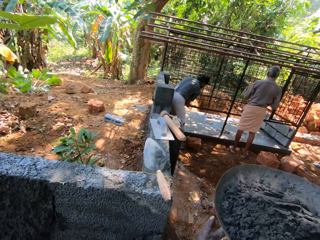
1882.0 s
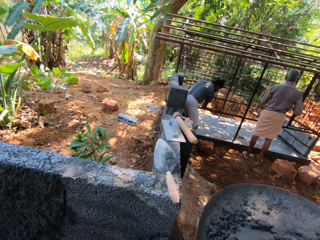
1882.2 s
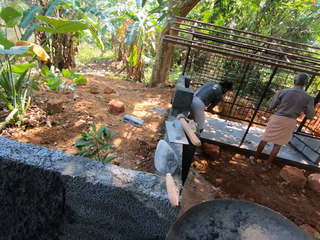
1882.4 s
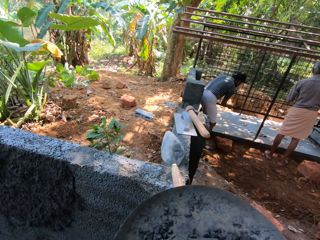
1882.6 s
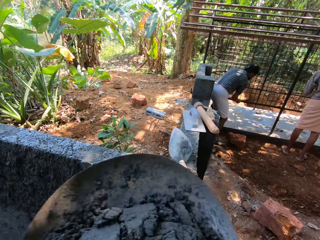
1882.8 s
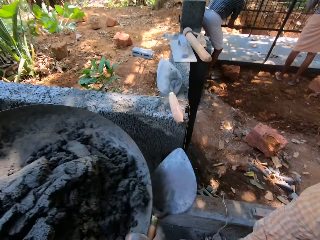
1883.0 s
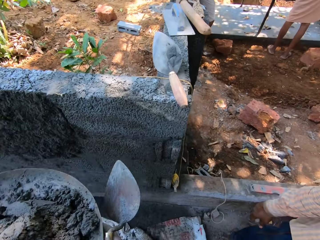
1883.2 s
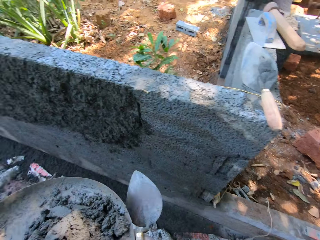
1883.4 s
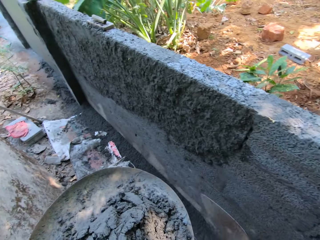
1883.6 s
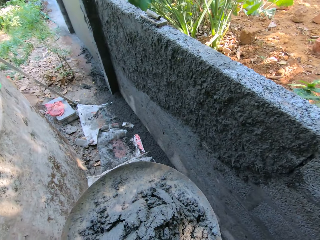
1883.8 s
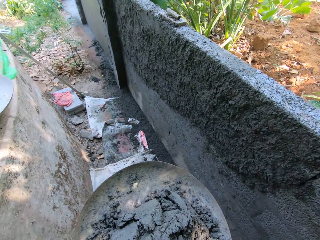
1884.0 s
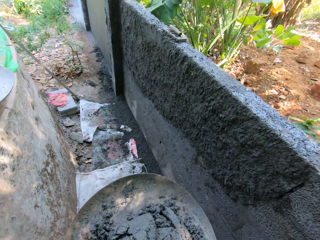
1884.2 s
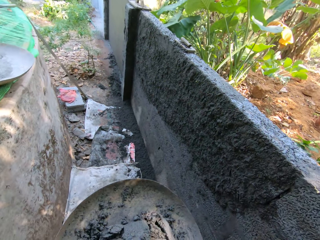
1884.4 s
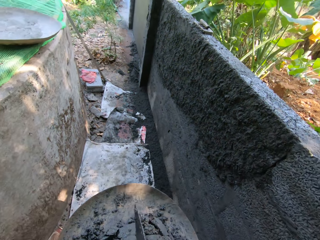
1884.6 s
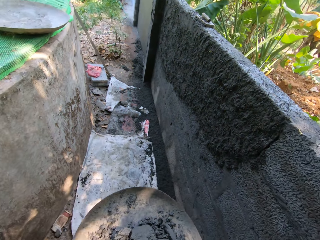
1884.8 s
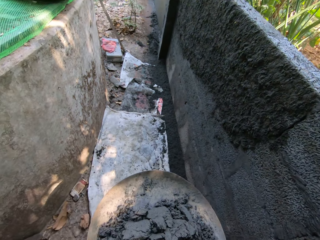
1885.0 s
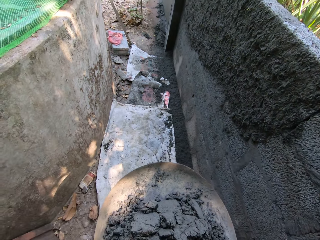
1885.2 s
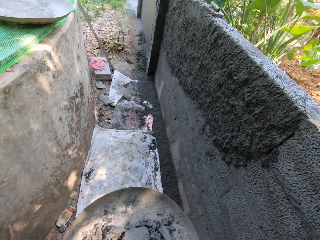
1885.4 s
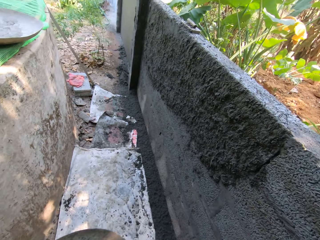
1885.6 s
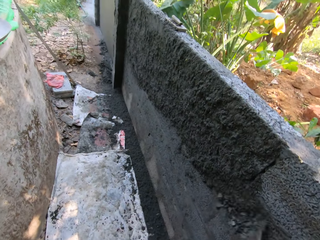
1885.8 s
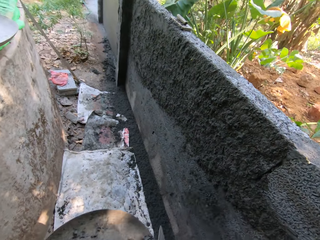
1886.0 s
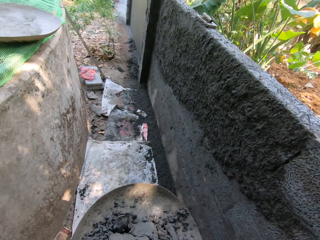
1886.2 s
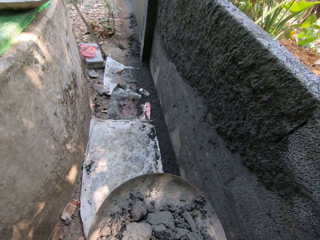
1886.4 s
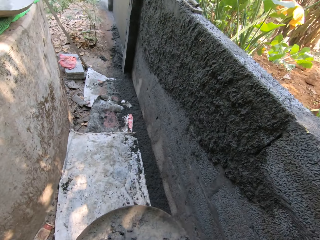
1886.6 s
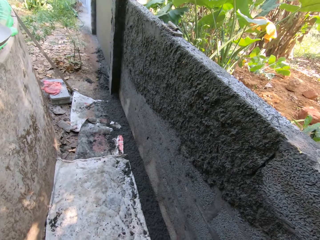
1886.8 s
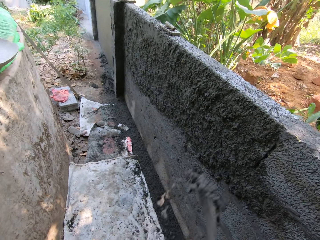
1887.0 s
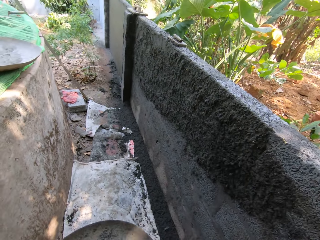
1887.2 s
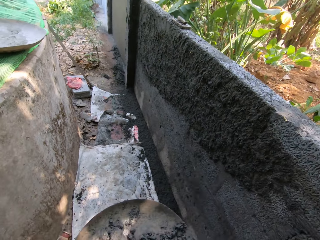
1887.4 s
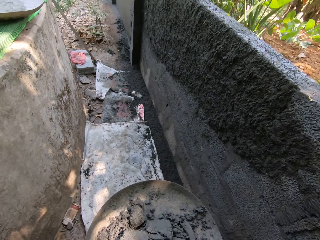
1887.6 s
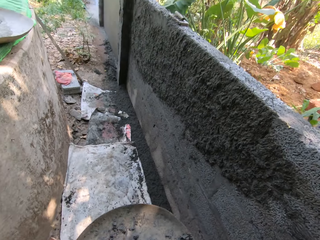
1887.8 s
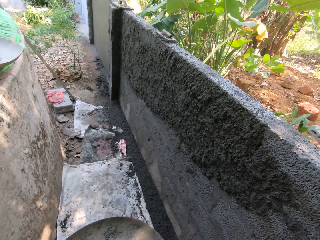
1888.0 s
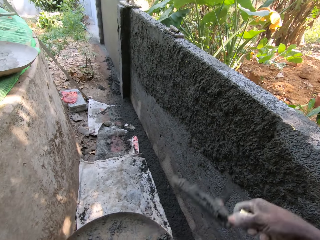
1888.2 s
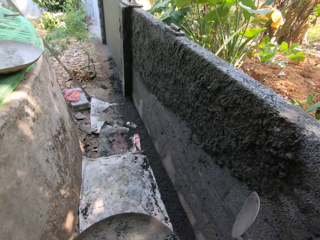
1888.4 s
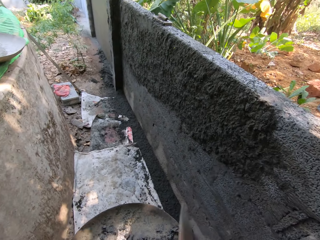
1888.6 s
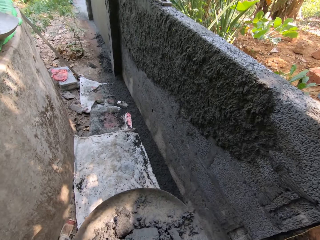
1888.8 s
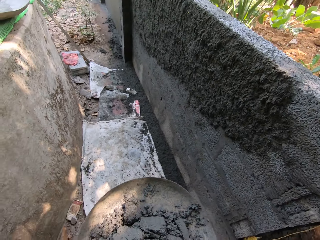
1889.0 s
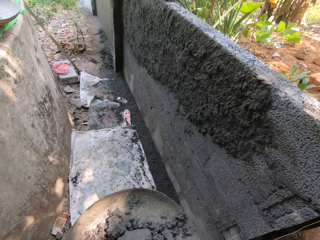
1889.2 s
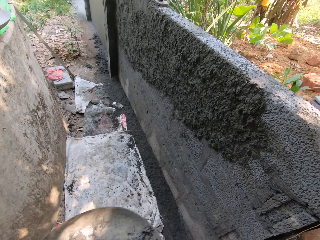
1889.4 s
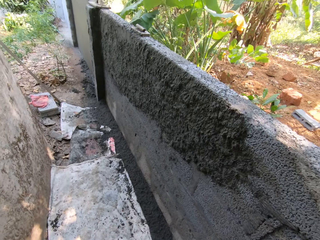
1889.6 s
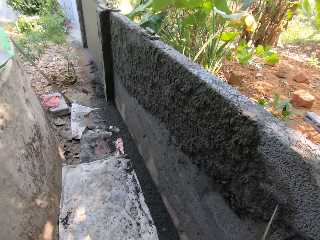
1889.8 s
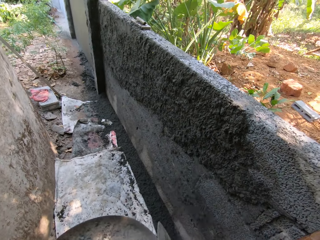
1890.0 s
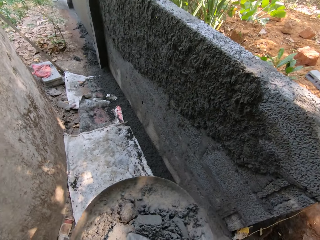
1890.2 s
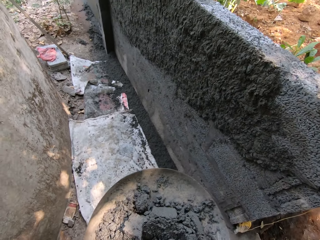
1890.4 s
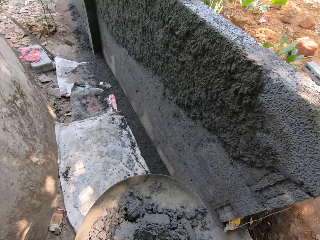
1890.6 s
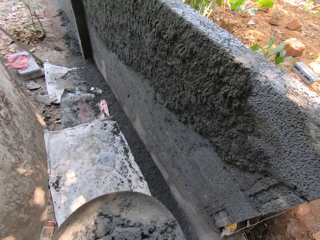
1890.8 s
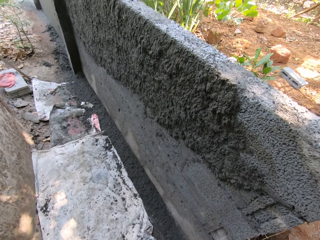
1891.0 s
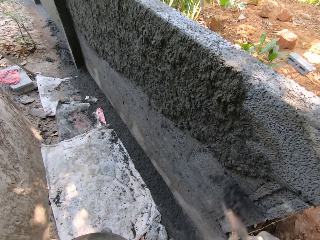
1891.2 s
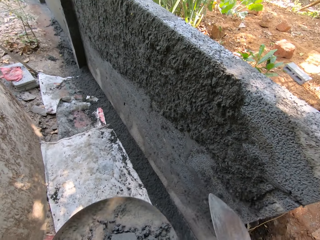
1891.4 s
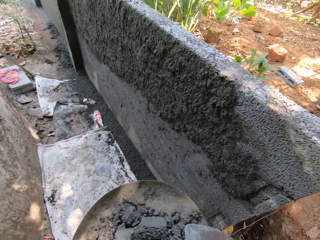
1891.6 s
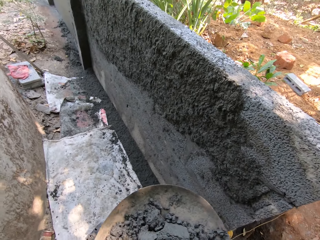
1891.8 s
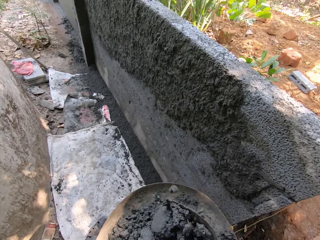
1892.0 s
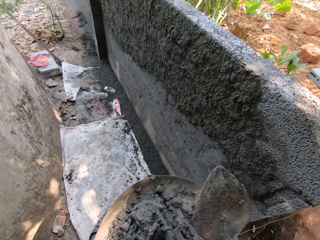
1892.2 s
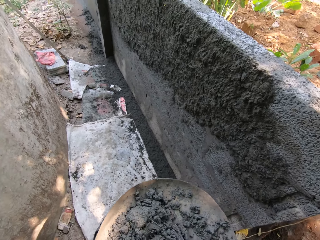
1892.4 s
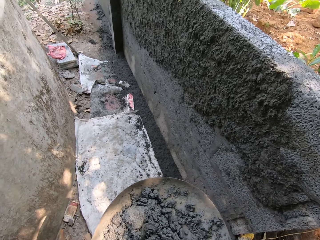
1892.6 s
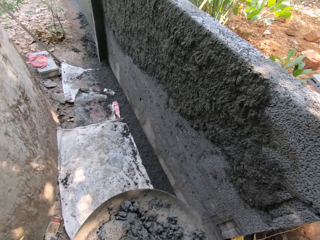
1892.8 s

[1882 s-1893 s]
The man passes the head pan to the camera wearer with his right hand. The camera wearer takes the tray of cement from the man. He walks. He takes mortar from the head pan with the hand trowel in his right hand. He plasters the mortar on the wall with the hand trowel in his right hand. He scoops the cement with the trowel and throws the cement on the wall. He mixes the mortar in the head pan with the hand trowel in his right hand.

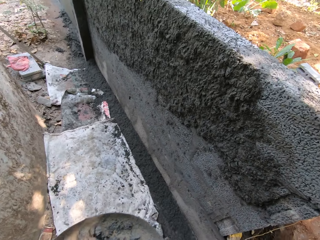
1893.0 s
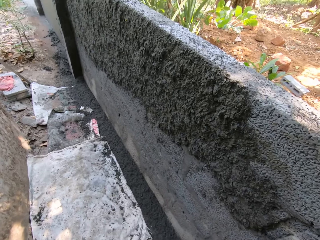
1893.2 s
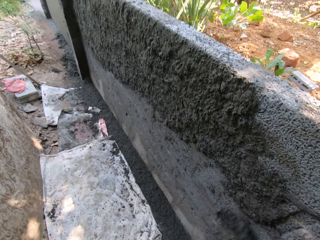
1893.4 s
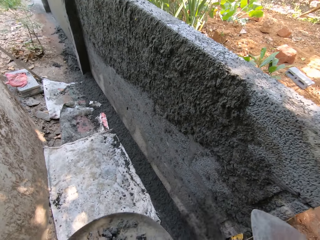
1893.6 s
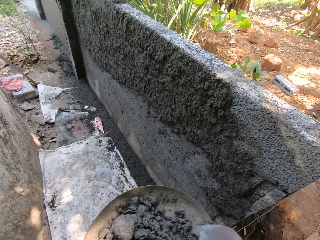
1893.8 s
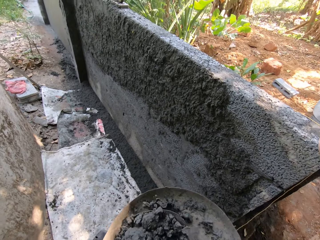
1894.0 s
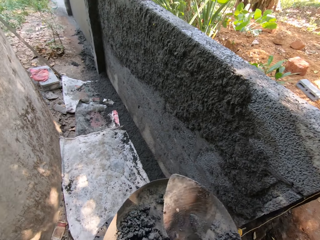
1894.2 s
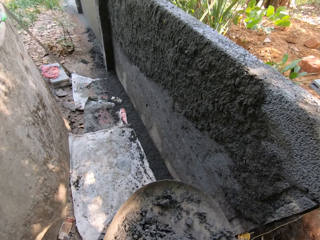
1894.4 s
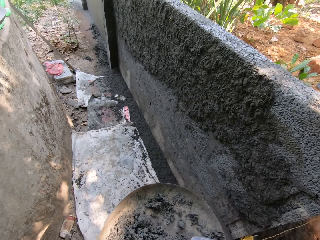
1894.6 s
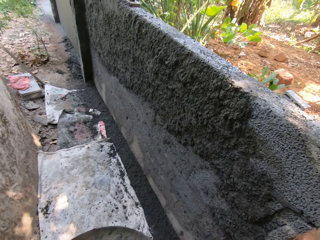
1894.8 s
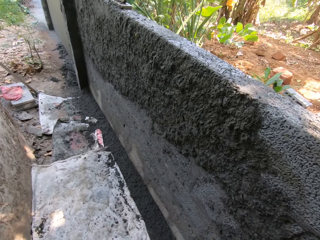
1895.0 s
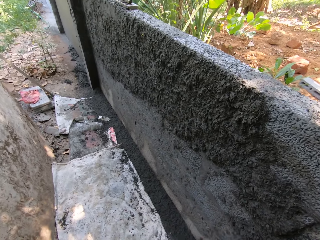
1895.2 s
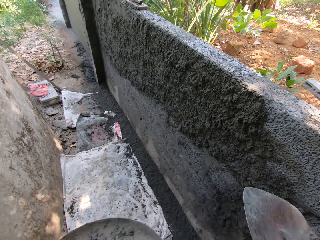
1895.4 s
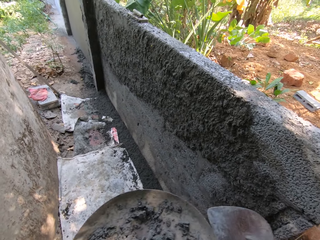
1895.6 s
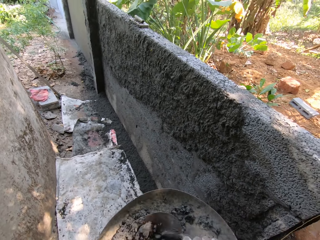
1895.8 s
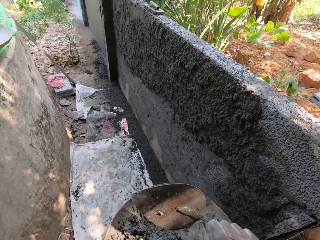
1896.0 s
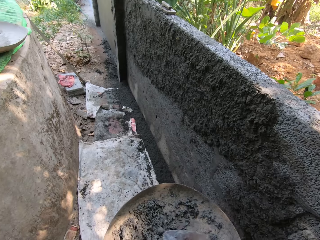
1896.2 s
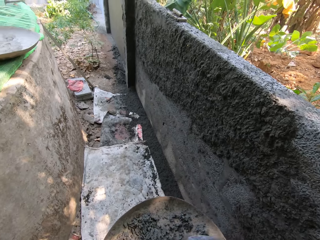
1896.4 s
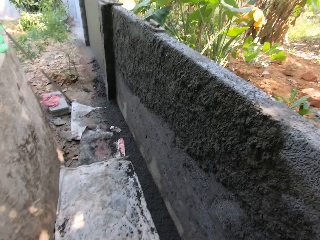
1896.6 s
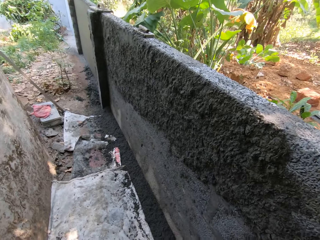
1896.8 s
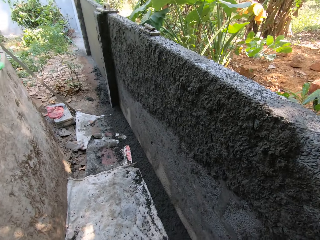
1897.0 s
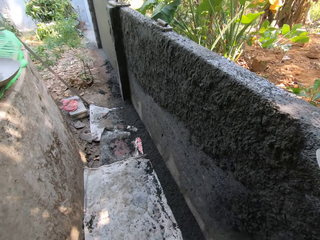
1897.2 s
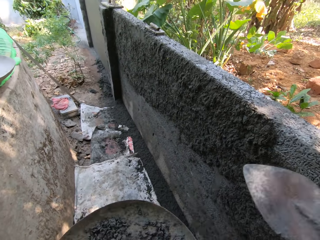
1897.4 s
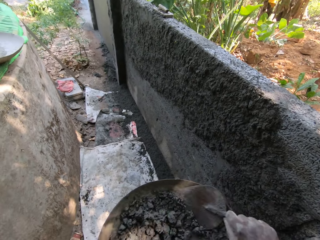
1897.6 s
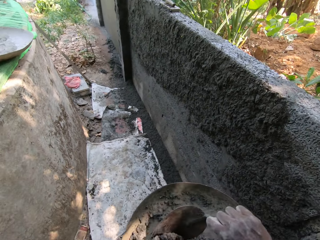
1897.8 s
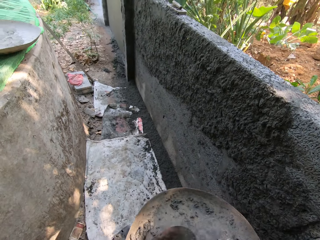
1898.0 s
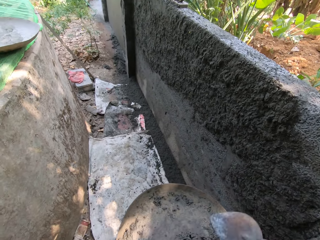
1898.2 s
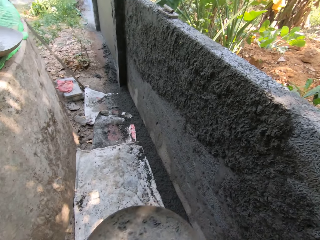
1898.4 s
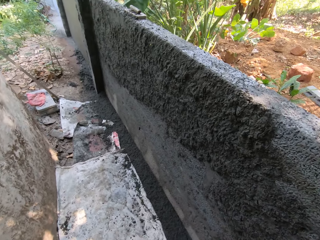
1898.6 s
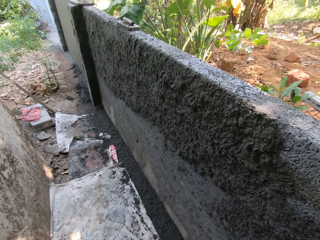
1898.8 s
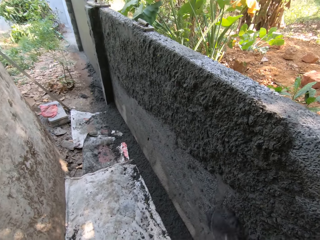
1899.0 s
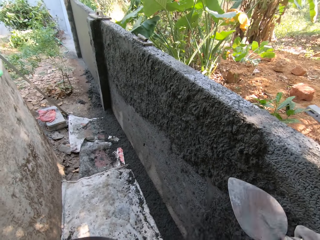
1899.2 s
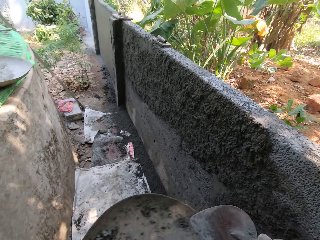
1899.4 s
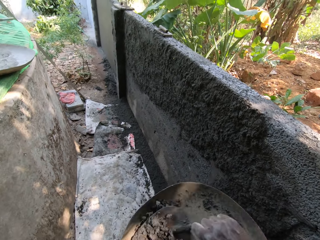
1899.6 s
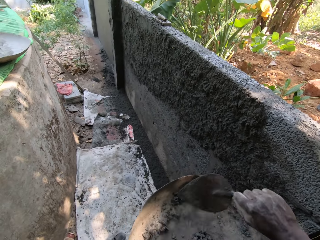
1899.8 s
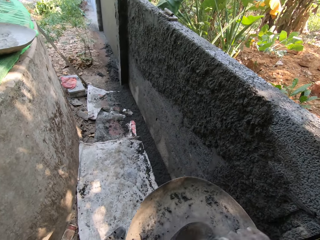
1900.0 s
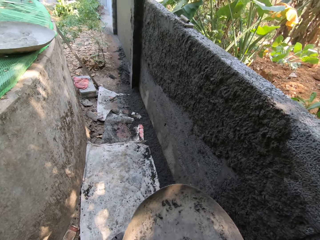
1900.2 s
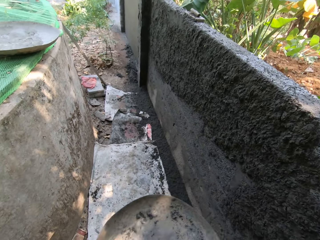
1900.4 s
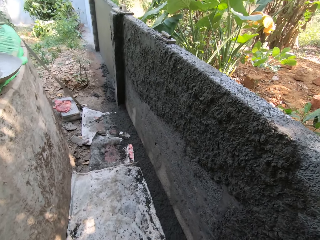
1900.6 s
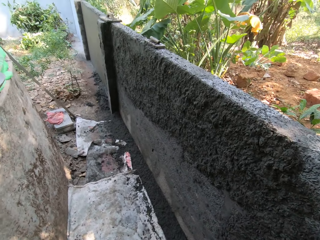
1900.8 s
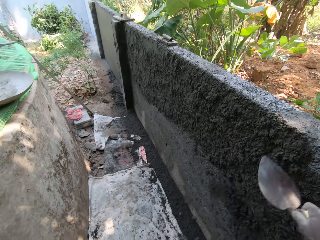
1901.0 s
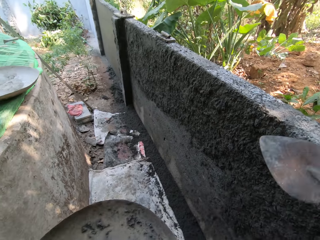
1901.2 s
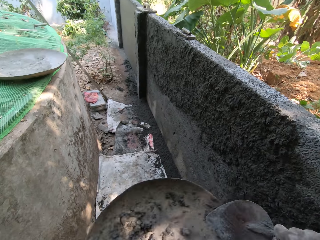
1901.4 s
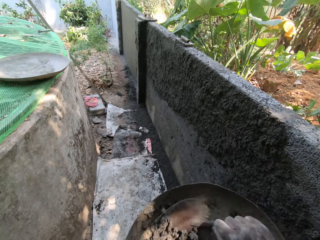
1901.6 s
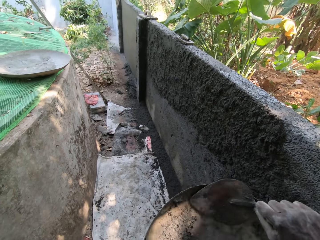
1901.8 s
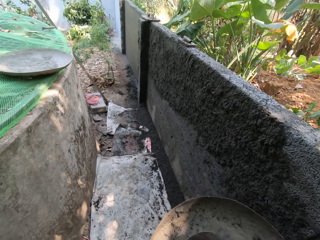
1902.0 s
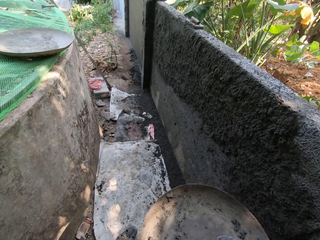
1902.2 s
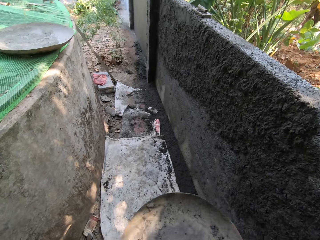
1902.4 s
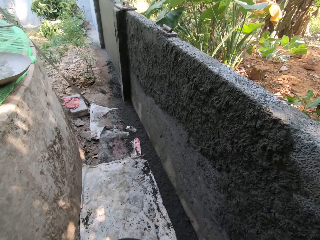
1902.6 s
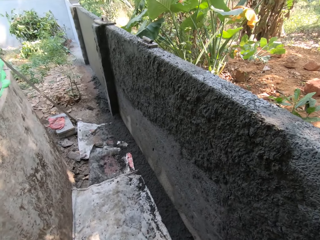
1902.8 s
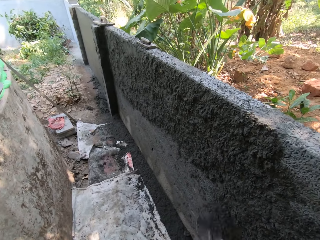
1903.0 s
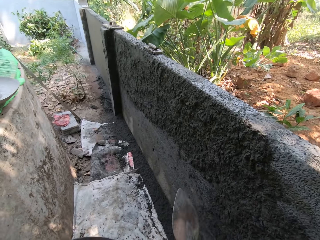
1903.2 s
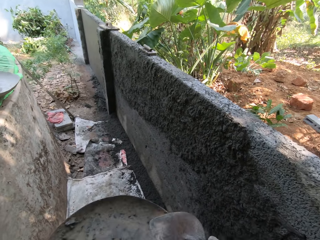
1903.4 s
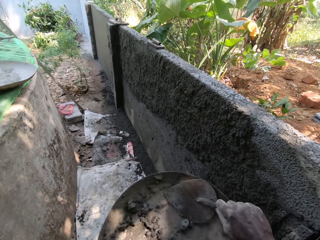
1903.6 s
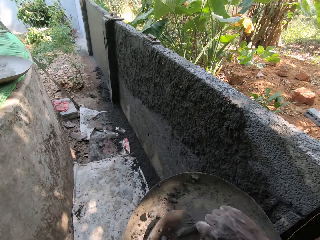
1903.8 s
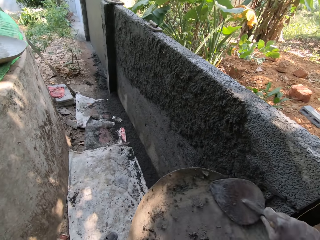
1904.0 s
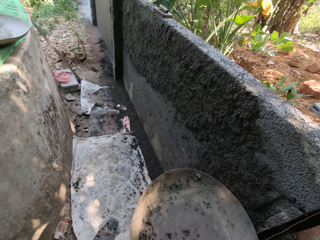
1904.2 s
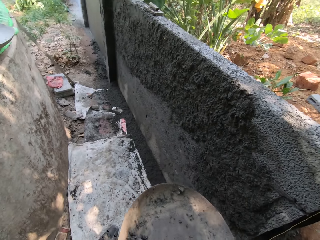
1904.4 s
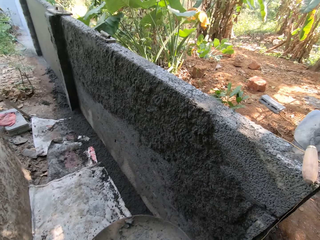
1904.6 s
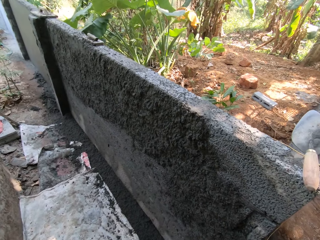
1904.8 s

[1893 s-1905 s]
The camera wearer plasters the mortar on the wall with the hand trowel in his right hand. He mixes the mortar in the head pan with the hand trowel in his right hand. He takes mortar from the head pan with the hand trowel in his right hand. He plasters the mortar on the wall with the hand trowel in his right hand. He mixes the mortar in the head pan with the hand trowel in his right hand. He plasters the mortar on the wall with the hand trowel in his right hand. He takes mortar from the head pan with the hand trowel in his right hand. He plasters the mortar on the wall with the hand trowel in his right hand. He takes mortar from the head pan with the hand trowel in his right hand. He plasters the mortar on the wall with the hand trowel in his right hand. He takes mortar from the head pan with the hand trowel in his right hand. He plasters the mortar on the wall with the hand trowel in his right hand. He takes mortar from the head pan with the hand trowel in his right hand.
